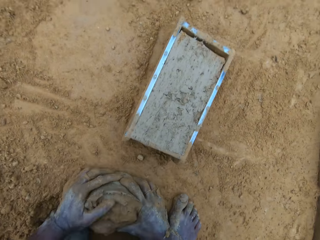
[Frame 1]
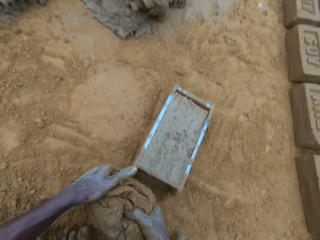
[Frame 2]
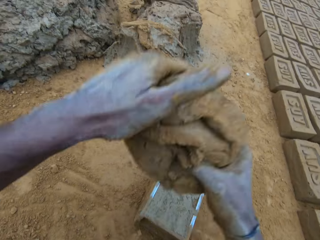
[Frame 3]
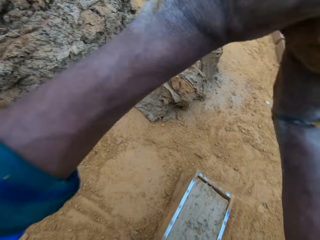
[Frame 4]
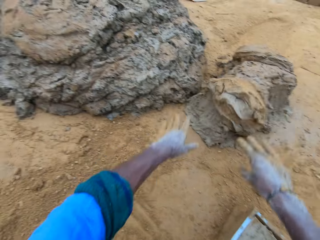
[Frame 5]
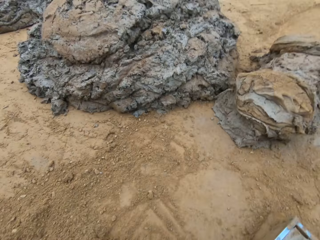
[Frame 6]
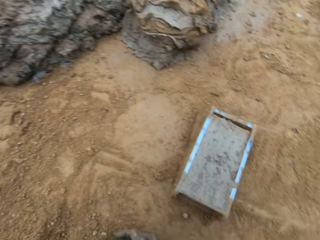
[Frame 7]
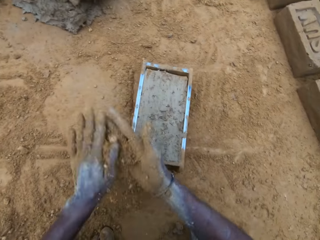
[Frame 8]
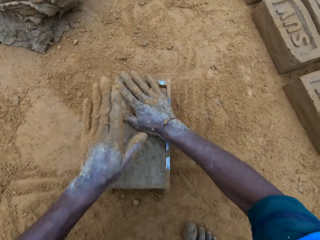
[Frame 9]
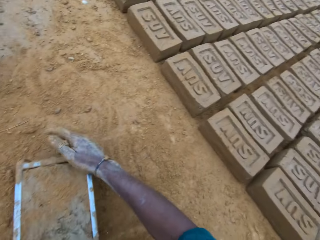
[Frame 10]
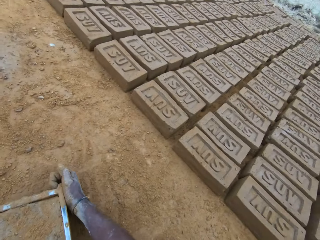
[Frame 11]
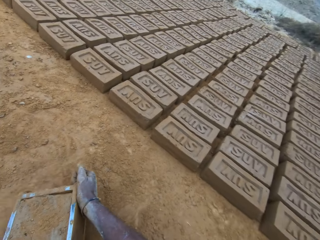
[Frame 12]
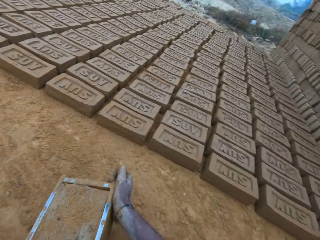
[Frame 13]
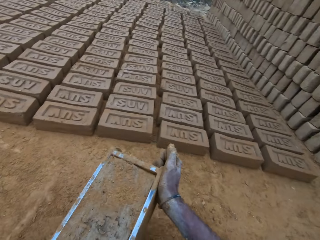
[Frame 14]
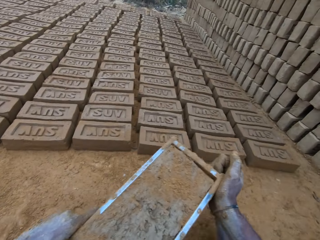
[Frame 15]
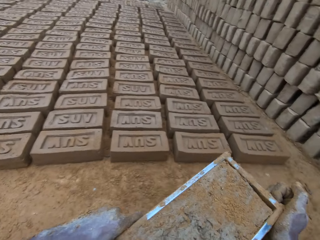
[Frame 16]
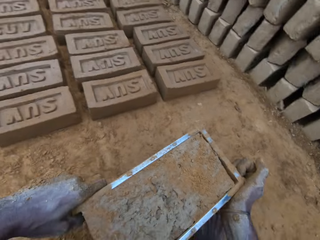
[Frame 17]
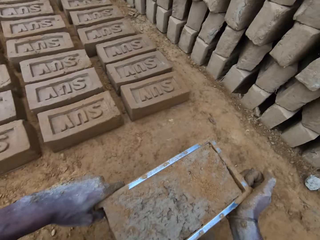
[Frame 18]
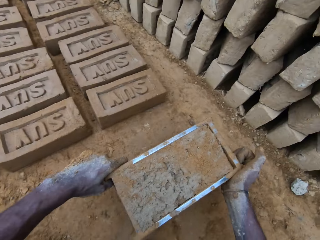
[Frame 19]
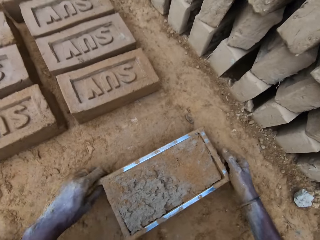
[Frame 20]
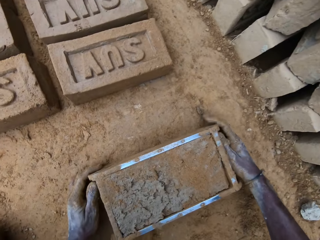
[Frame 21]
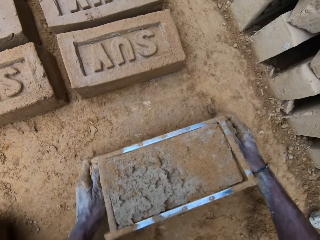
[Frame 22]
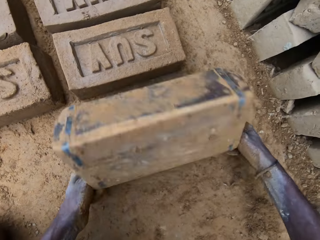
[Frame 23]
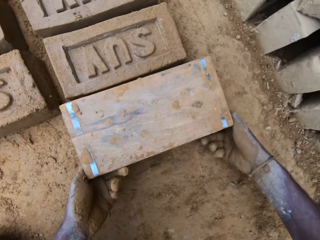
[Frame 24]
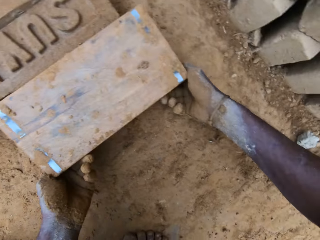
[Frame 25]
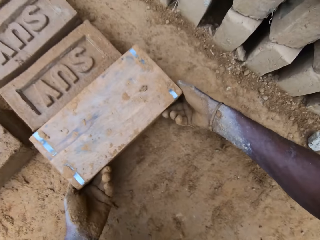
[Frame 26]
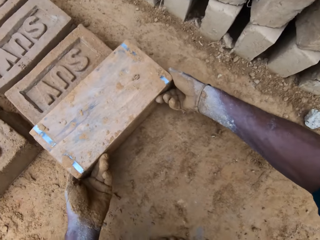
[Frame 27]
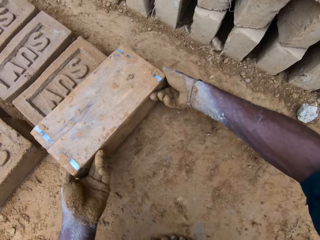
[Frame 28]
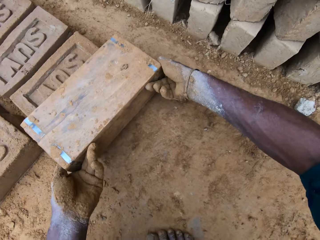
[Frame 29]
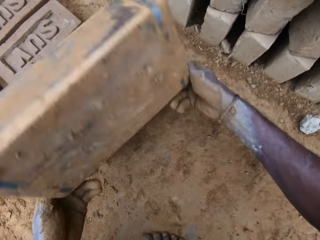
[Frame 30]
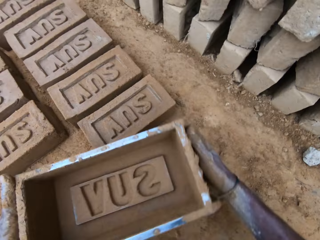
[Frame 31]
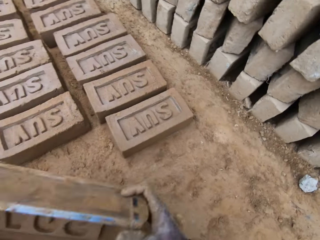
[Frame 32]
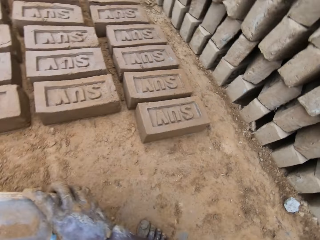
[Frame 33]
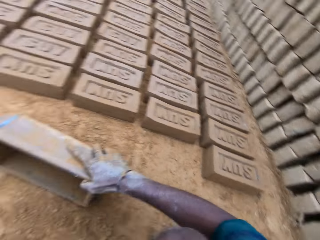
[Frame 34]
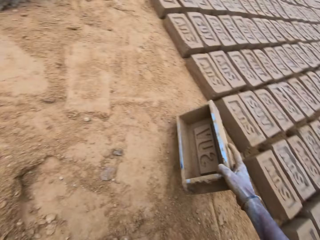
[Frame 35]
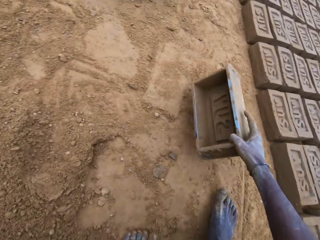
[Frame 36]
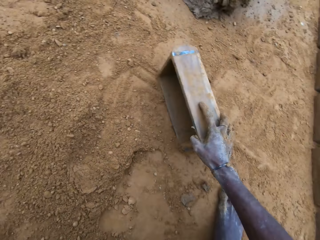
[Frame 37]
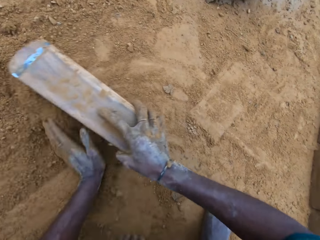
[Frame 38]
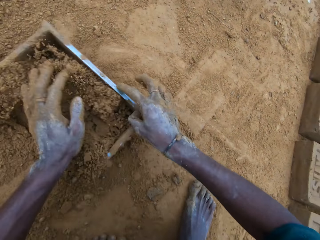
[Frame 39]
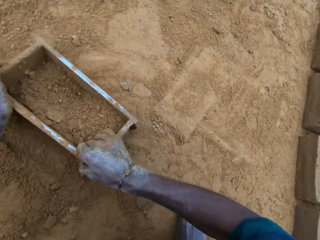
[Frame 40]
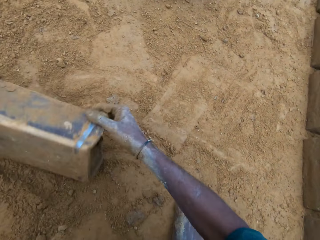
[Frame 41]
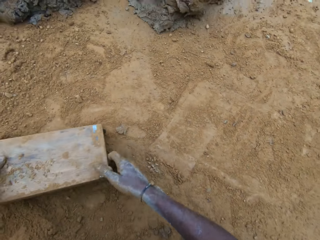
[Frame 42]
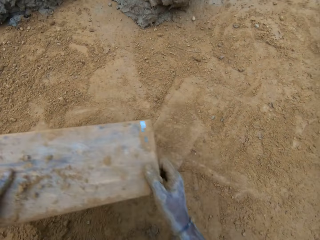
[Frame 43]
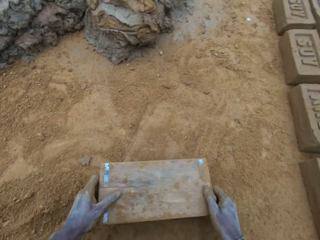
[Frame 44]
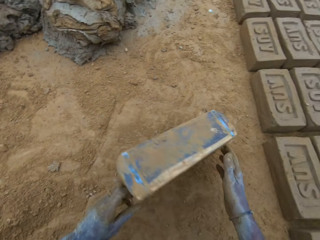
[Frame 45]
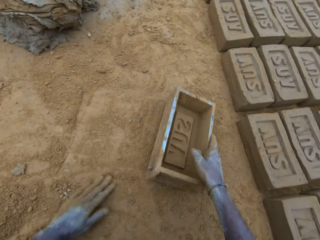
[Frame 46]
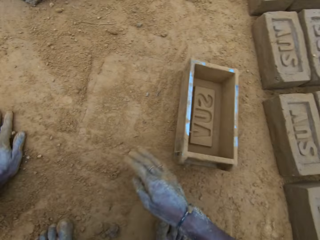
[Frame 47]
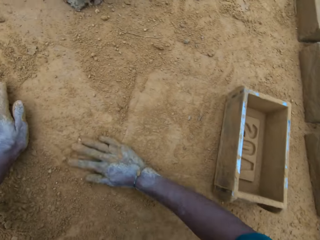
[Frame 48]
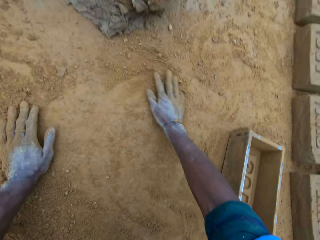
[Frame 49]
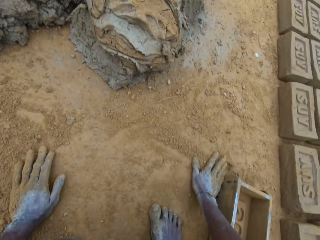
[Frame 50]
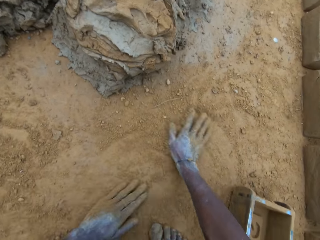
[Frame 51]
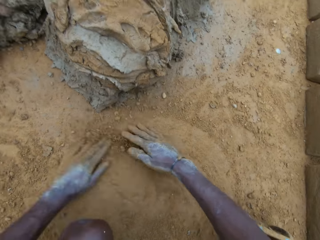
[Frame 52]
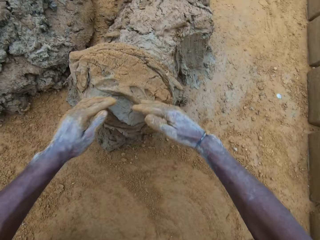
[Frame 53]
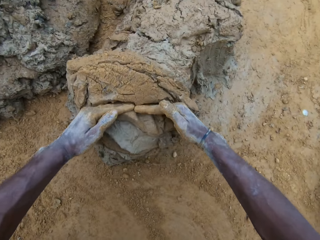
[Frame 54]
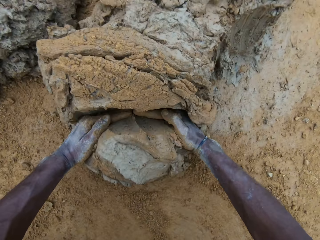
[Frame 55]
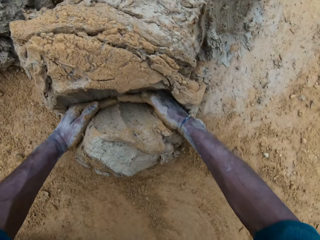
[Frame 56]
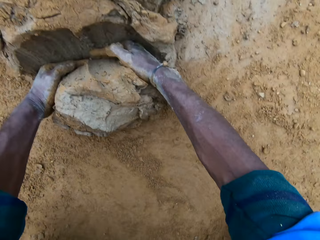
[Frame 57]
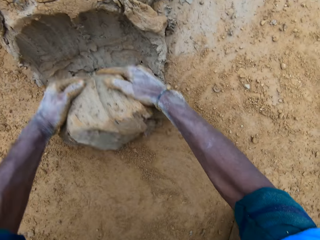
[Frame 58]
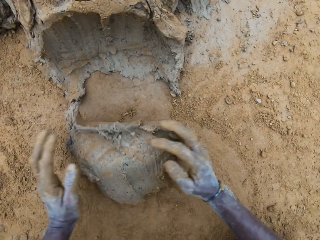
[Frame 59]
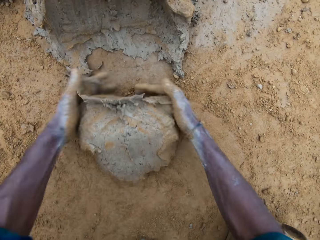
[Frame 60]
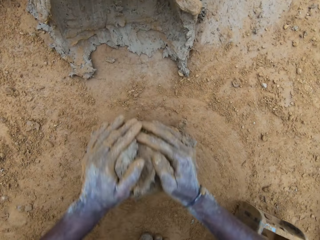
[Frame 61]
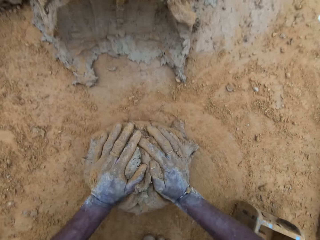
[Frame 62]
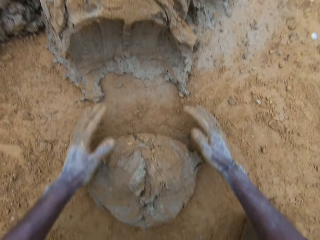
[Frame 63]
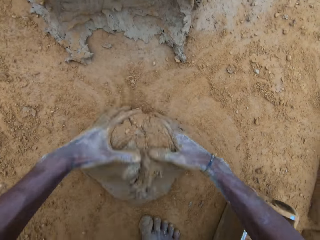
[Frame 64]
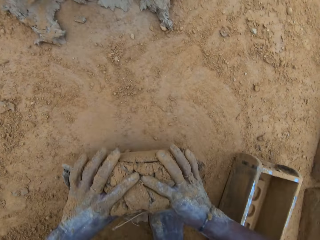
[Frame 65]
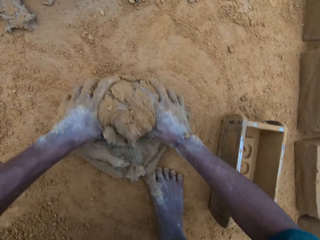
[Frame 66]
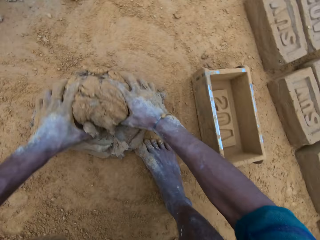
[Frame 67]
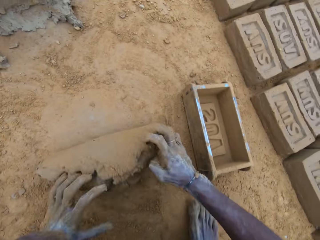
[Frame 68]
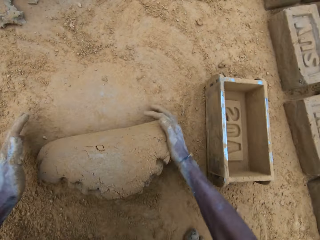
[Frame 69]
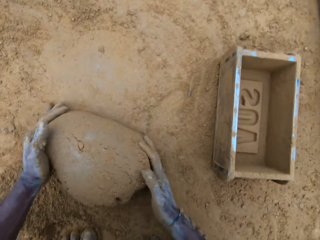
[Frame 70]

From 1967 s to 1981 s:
The camera wearer picks up the concrete from the ground. He throws the concrete on concrete. He rubs sand on his hands. He holds the mud in the mold. He puts the sand on the concrete. He moves the brick mold. He drops the mold. He flips the brick mold. He lifts the mold. He moves the brick mold. He wipes the mold with soil. He puts sand in the brick mold. He flips the brick mold and hits the brick mold on the ground. He drops the mold. He flips the brick mold. He rubs his hands on the ground. He scoops mud. He cuts the concrete. He rolls the concrete on the ground.

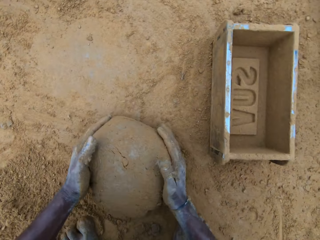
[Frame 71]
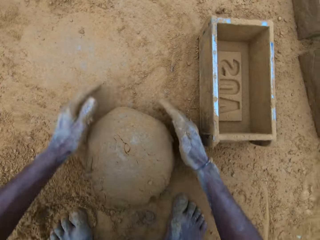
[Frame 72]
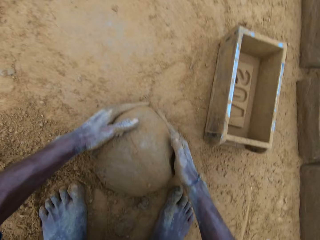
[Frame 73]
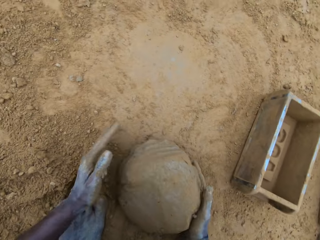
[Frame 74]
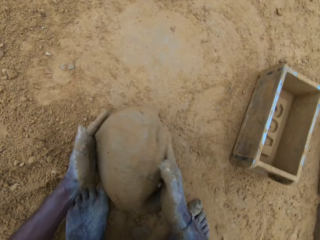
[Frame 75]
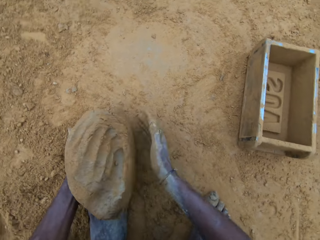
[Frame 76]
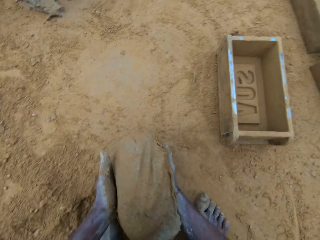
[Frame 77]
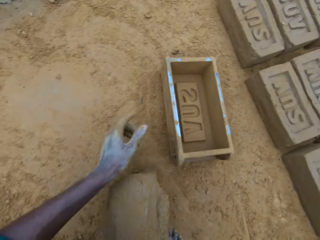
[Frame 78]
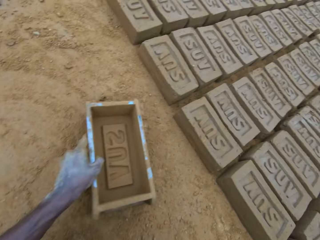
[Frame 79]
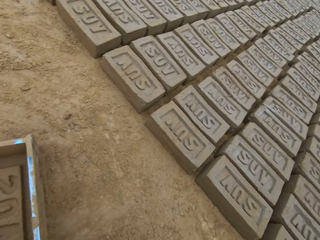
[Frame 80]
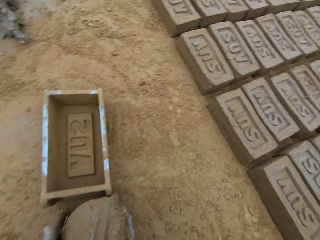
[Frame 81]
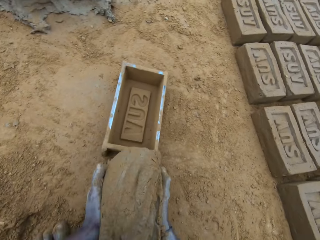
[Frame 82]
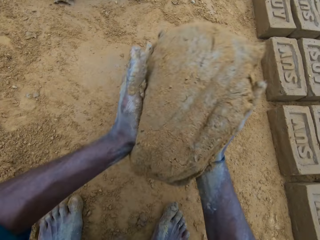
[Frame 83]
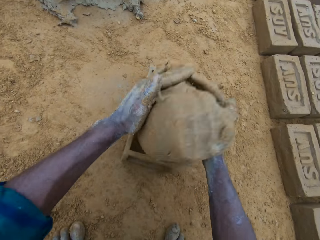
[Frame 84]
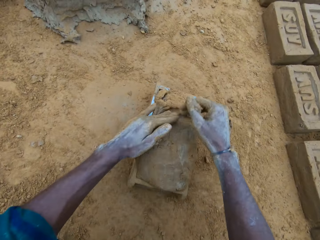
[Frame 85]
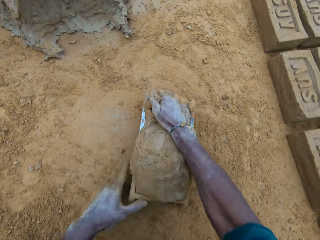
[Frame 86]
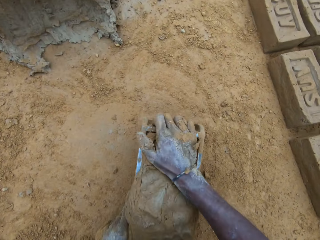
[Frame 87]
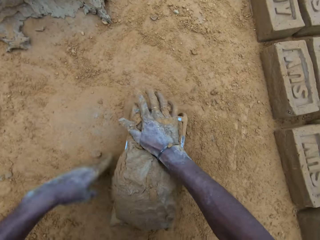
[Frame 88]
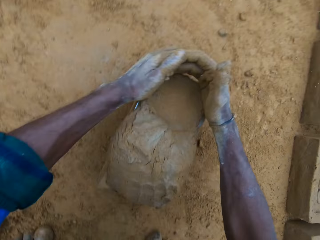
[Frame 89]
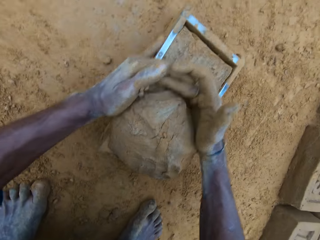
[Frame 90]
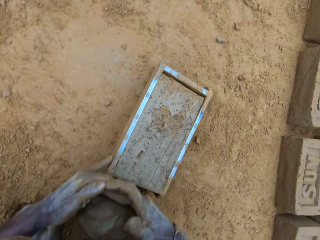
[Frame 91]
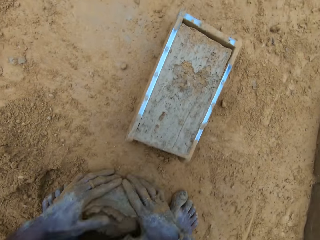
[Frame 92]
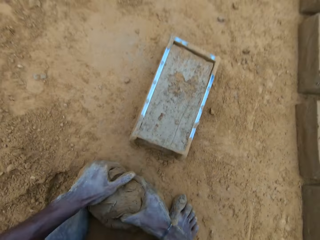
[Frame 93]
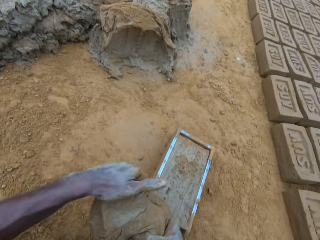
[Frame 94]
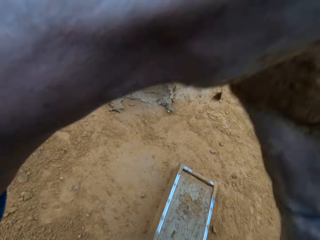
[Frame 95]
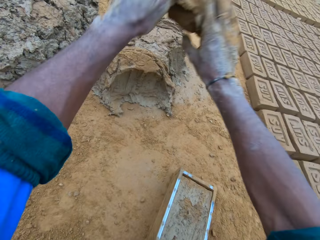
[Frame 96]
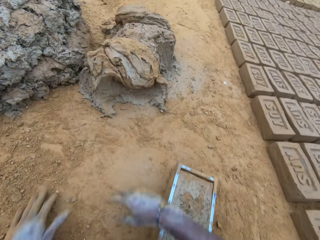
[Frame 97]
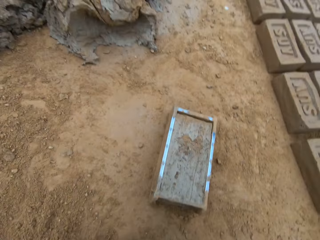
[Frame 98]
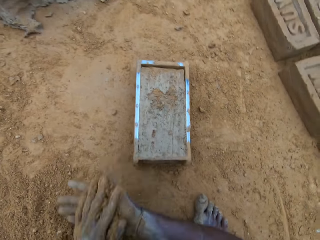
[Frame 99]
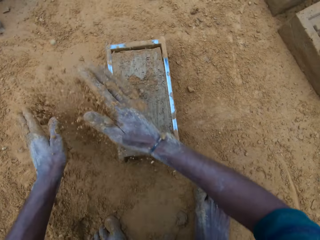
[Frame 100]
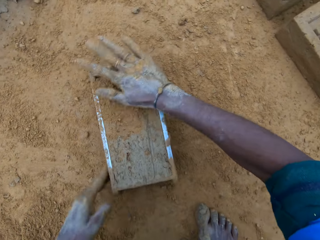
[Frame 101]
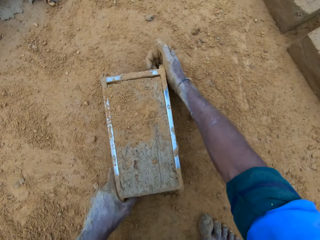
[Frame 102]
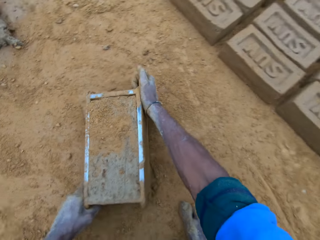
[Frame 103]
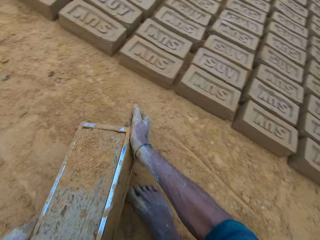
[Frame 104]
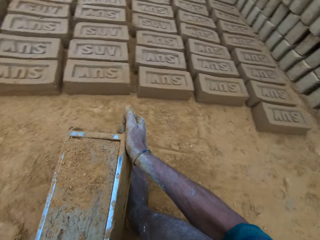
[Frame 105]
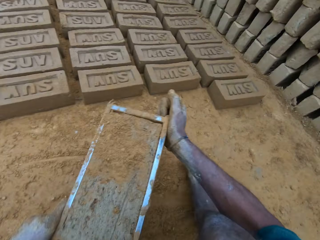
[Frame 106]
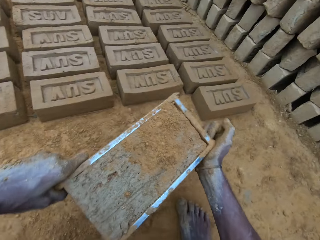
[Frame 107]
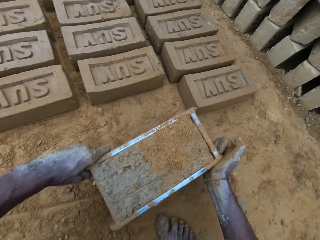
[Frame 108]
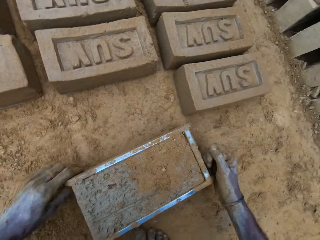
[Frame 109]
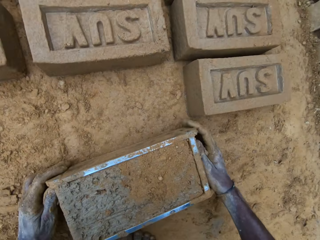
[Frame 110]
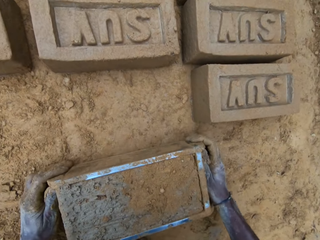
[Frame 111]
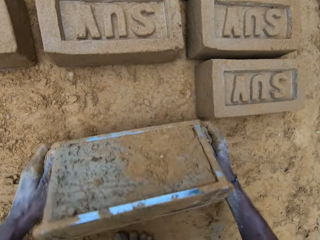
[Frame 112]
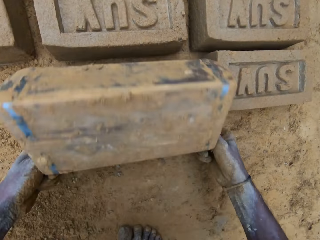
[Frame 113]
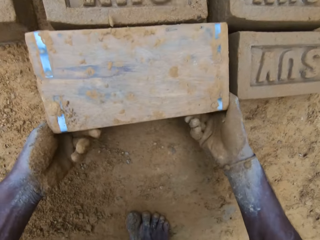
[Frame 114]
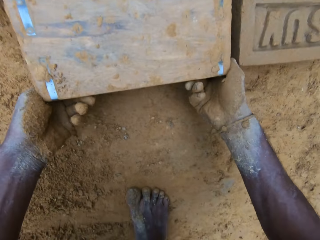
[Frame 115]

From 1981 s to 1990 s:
The camera wearer picks up the concrete from the ground. He moves the brick mold. He drops the concrete in the brick mold. He compresses the mud in the mold. He hits the brick mold on the ground. He cuts the mud from the mold. He picks up the concrete from the ground. He throws the concrete on concrete. He rubs the sand on his hands. He holds the mud in the mold. He puts the sand on the concrete. He moves the brick mold. He drops the mold. He flips the brick mold.
